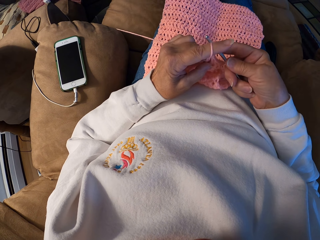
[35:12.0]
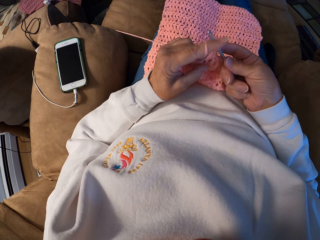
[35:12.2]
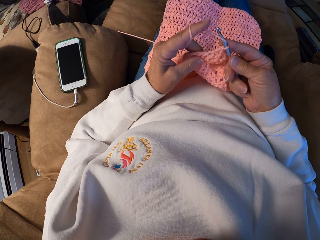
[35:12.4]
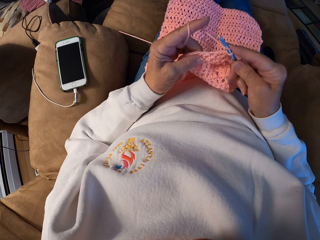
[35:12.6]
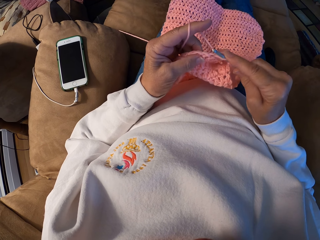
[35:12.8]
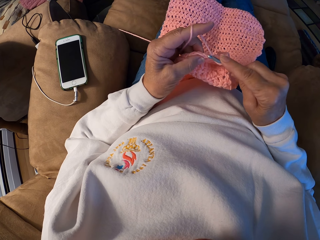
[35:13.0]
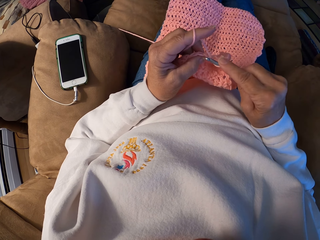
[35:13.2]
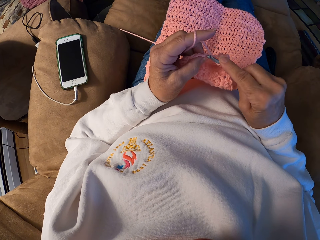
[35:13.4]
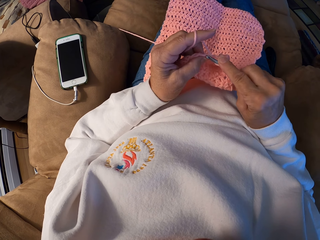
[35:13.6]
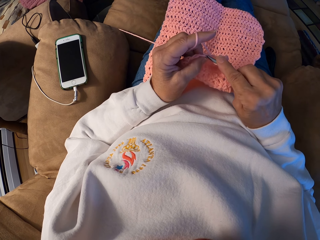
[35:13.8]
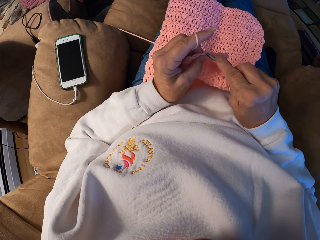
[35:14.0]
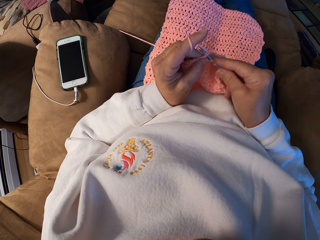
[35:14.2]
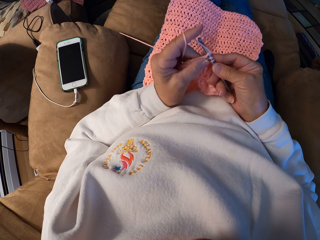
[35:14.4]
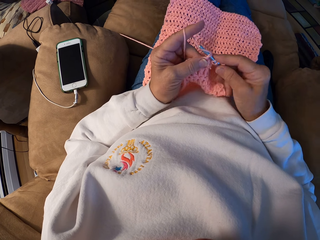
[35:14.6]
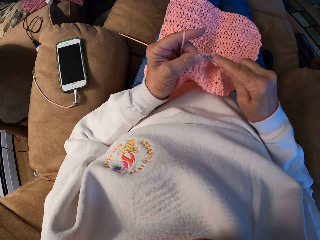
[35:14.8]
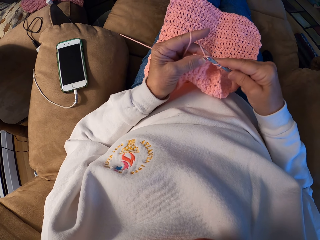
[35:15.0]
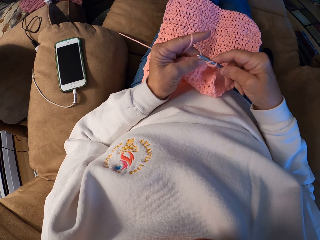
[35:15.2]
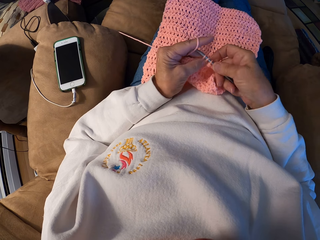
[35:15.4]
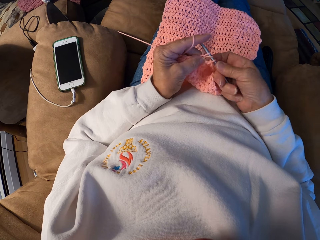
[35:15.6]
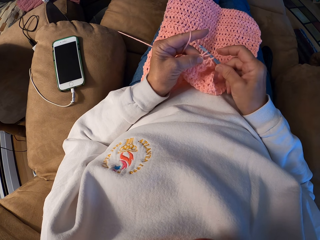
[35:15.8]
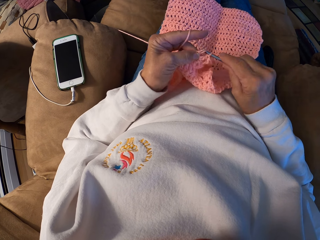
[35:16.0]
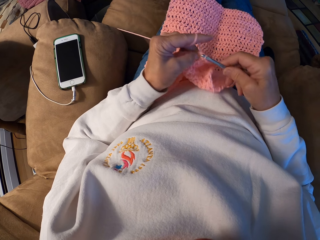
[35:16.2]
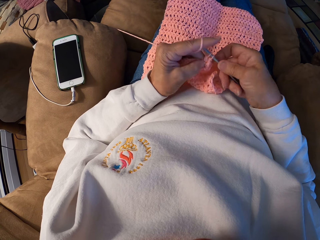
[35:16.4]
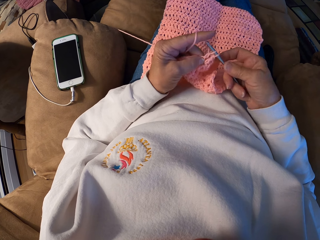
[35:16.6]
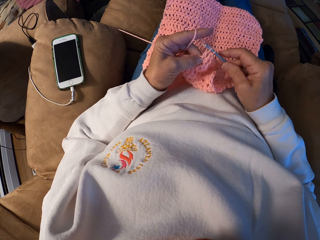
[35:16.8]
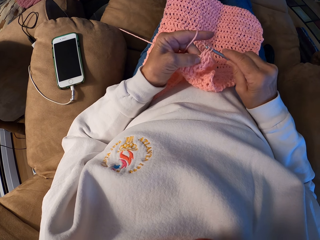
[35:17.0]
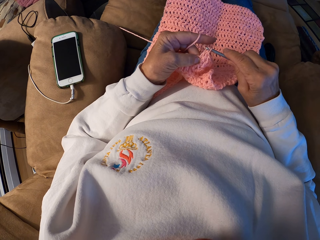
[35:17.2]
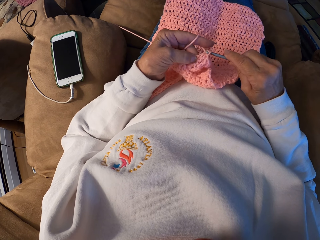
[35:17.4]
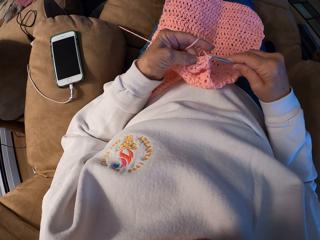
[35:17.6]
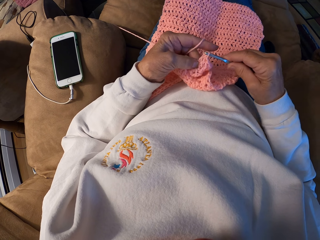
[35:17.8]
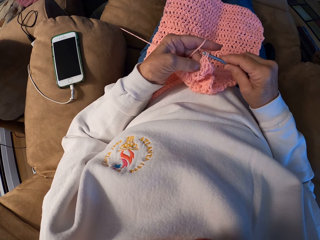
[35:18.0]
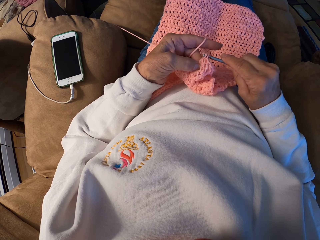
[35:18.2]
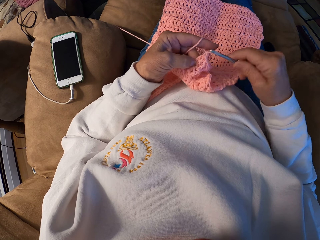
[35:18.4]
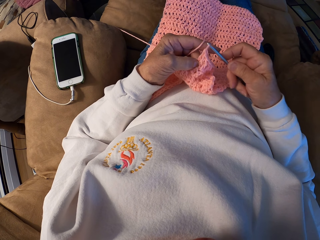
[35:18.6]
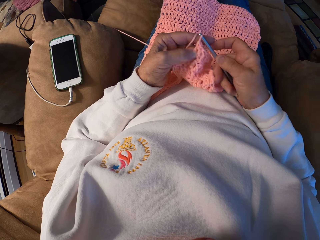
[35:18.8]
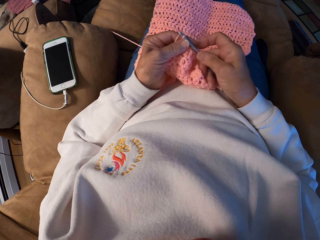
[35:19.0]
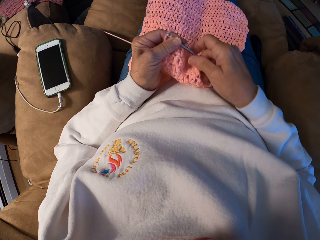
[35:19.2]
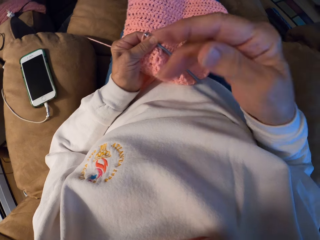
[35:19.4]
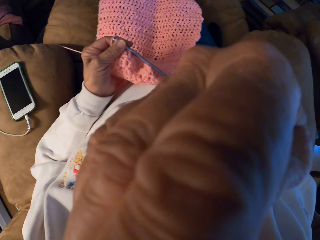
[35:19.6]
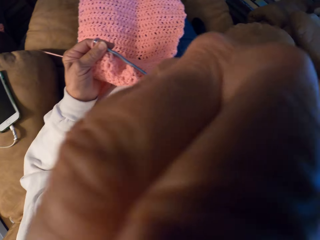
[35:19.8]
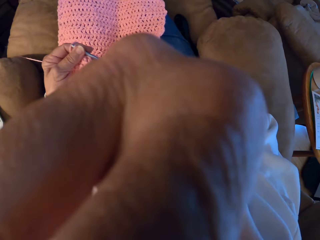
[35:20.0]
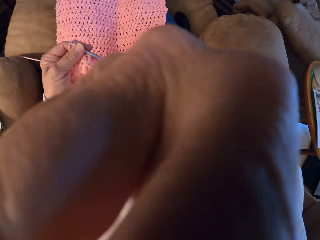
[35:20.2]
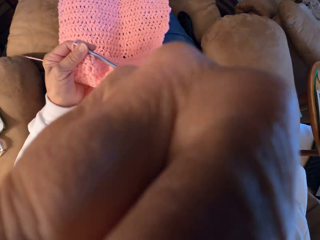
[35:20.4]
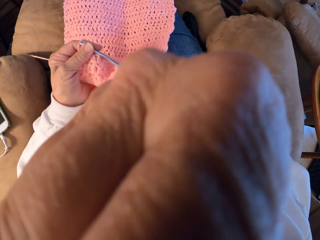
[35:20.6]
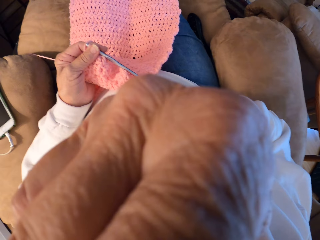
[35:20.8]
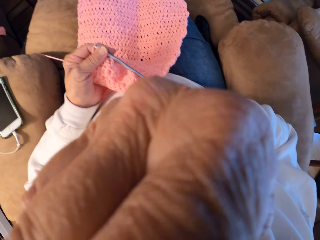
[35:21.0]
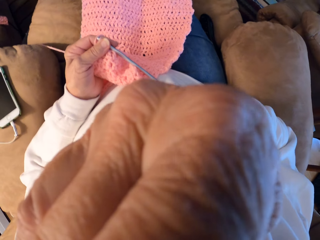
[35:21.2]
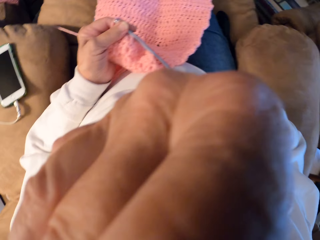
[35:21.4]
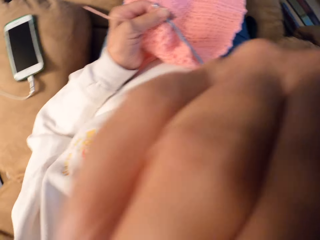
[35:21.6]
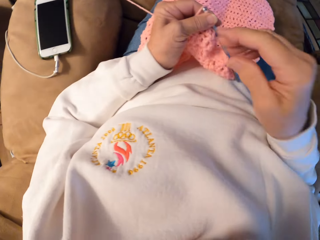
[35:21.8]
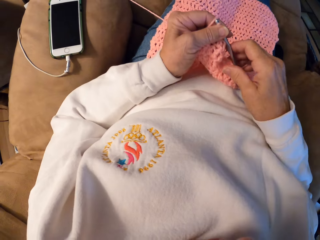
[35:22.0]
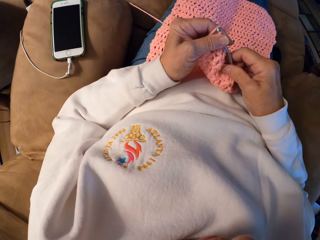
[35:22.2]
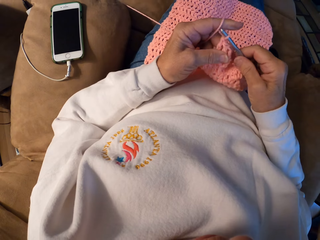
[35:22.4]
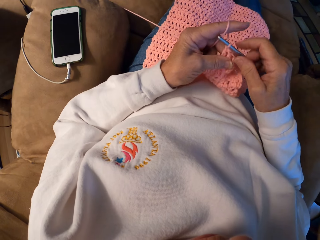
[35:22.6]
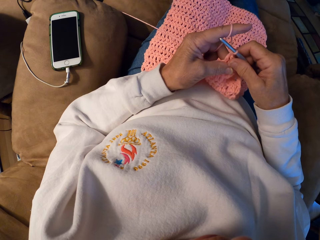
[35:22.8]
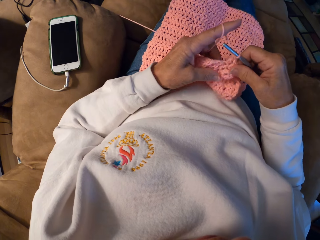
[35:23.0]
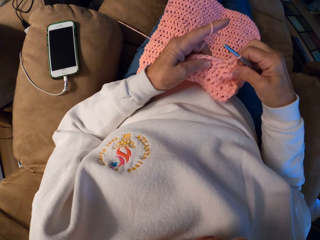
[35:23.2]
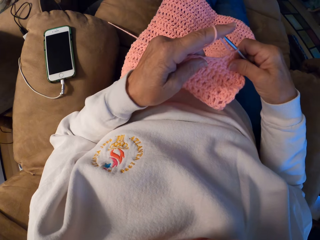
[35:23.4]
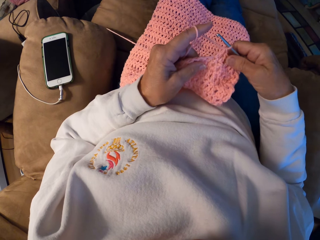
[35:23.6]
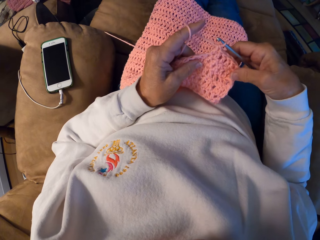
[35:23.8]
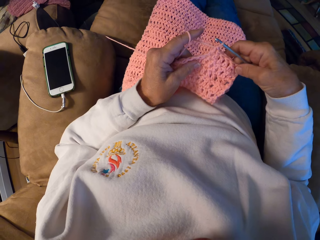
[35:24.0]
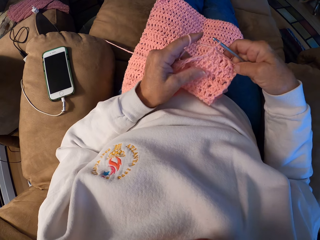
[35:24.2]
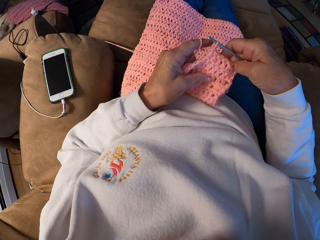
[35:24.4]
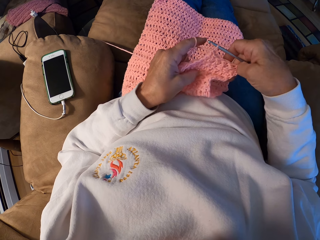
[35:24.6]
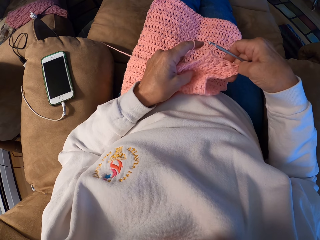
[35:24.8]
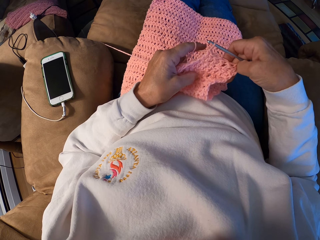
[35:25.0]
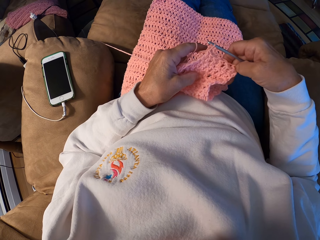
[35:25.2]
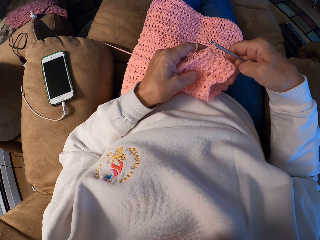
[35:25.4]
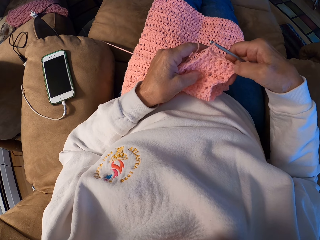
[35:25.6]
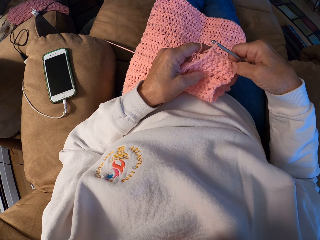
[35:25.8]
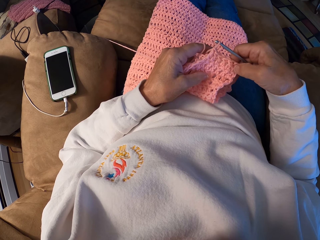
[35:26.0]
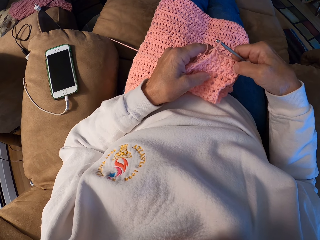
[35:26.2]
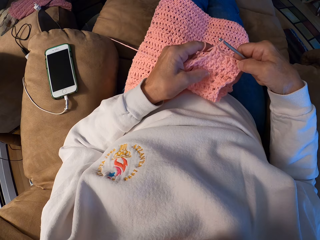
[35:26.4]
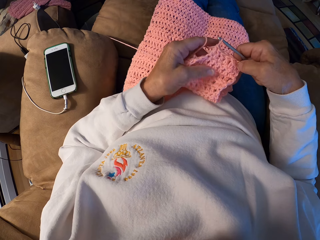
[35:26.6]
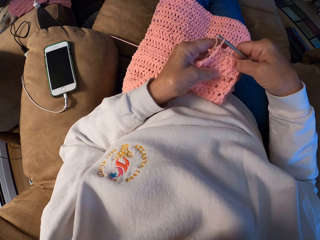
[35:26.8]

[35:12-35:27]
The camera wearer passes the crochet hook to her left hand. She touches her mouth with her right hand. She removes her hand from her mouth. She passes the crochet hook to her right hand. She adjusts the crochet in her hand.

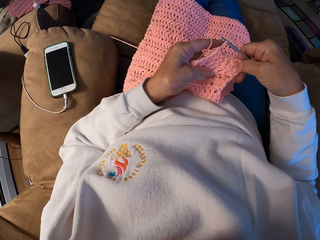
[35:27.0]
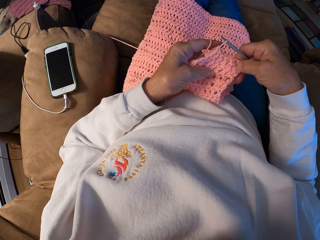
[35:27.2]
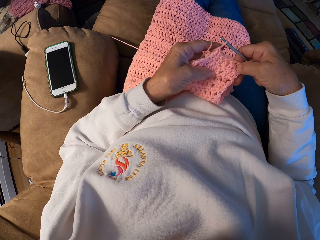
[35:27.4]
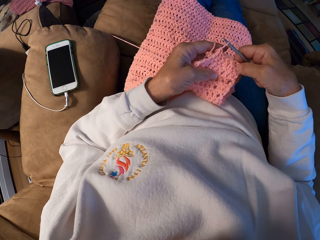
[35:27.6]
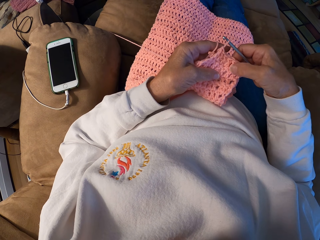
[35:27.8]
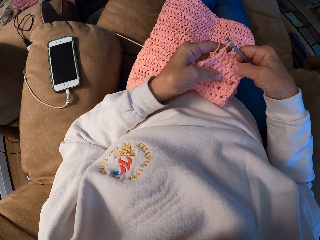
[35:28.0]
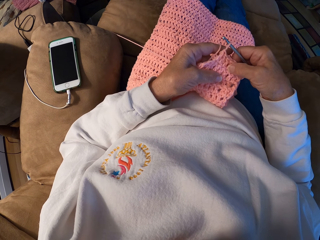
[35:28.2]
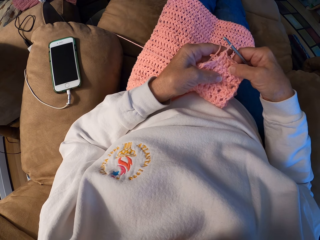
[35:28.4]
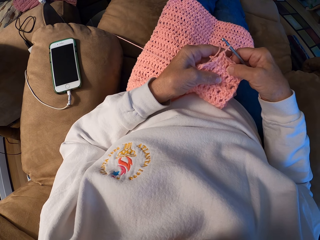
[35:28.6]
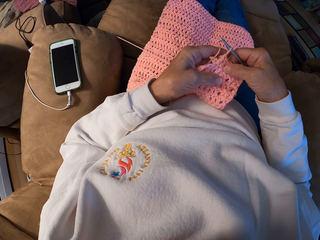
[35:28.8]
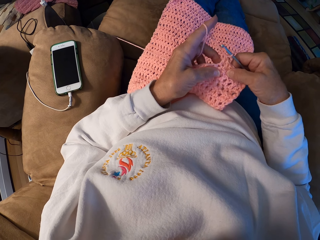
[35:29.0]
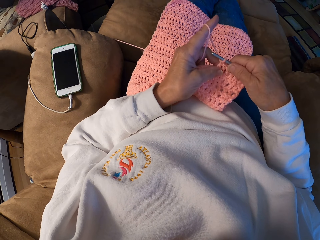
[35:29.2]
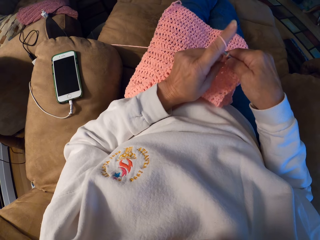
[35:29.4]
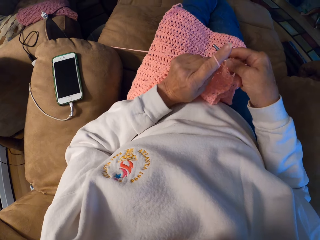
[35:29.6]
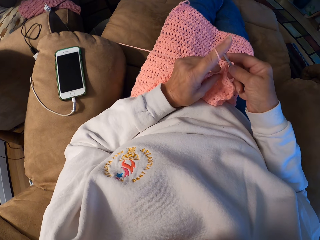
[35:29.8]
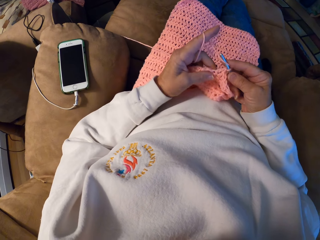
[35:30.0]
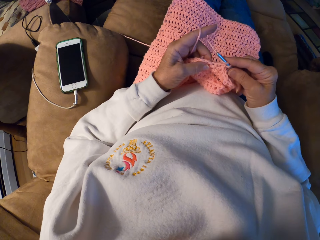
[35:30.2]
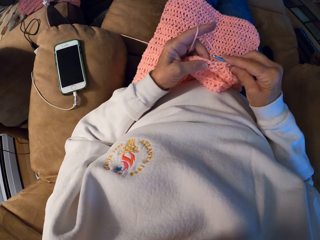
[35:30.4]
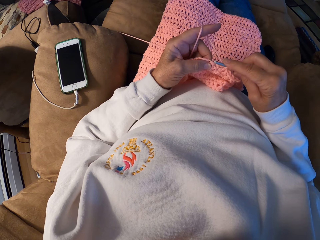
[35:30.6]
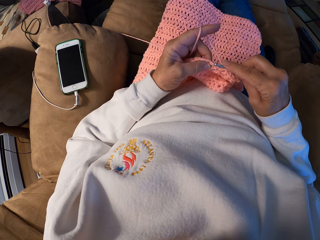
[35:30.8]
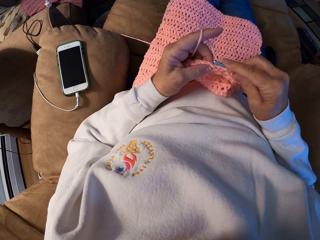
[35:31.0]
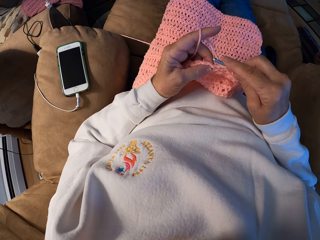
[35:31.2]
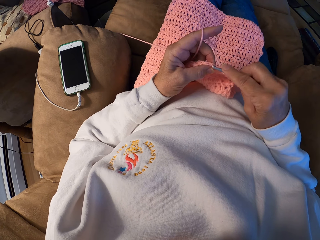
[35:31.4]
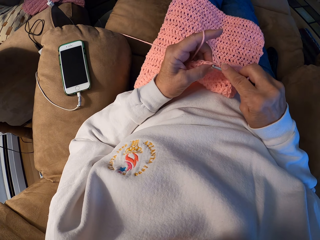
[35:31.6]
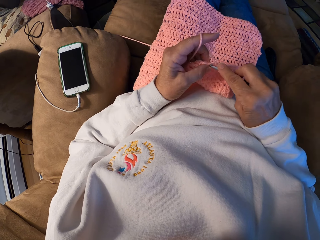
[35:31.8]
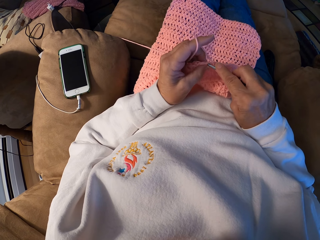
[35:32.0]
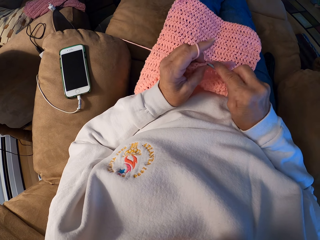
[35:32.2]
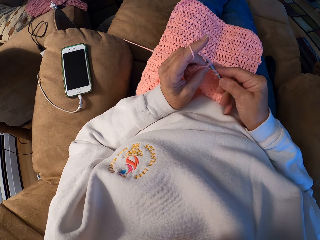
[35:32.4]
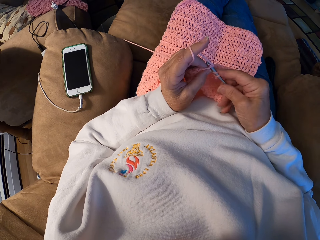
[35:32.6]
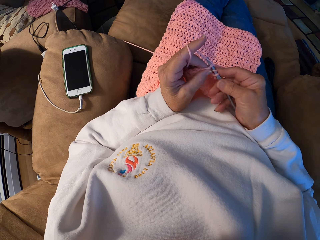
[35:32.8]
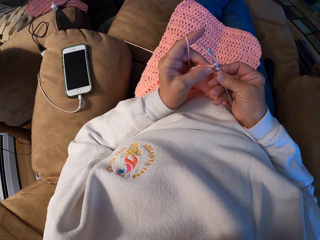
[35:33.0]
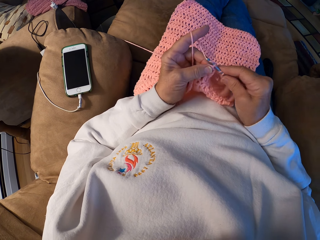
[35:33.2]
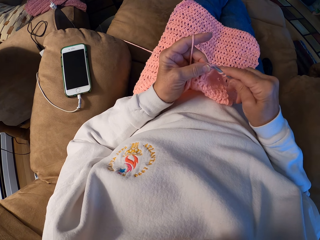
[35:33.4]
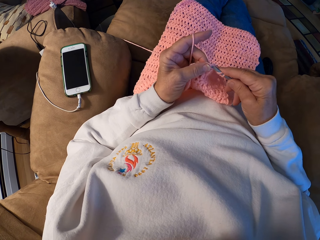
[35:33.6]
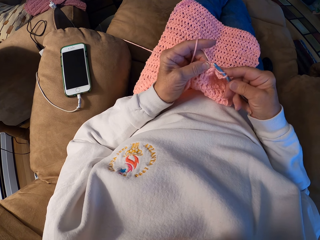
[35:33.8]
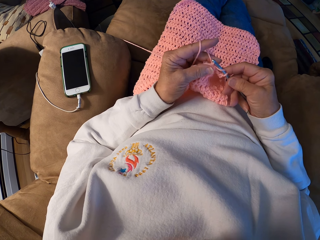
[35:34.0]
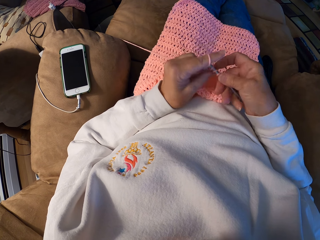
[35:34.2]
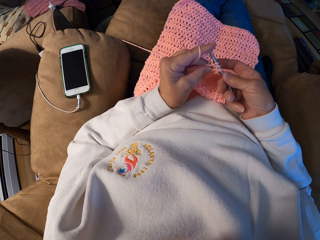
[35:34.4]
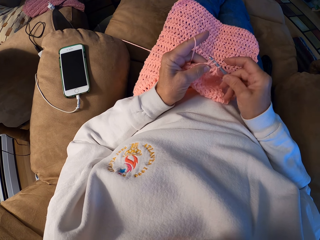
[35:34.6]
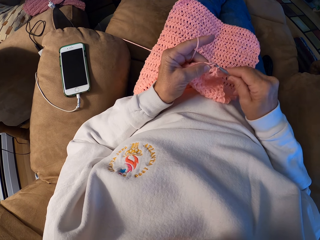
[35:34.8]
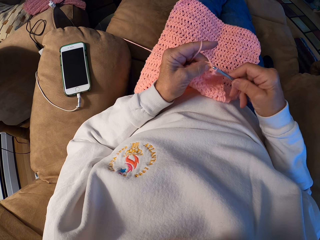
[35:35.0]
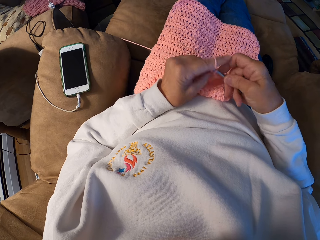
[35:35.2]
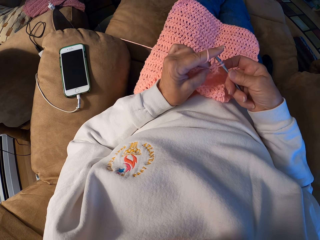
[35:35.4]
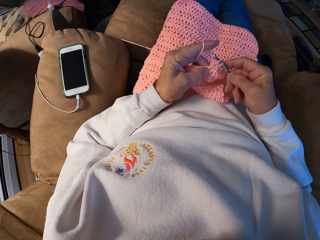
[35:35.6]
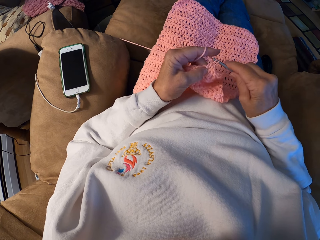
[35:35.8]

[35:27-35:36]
The camera wearer crochets the yarn with the crochet hook.
